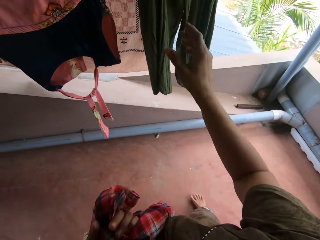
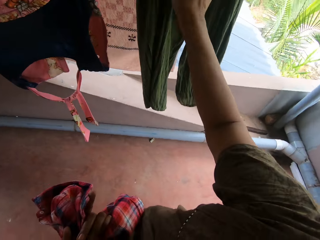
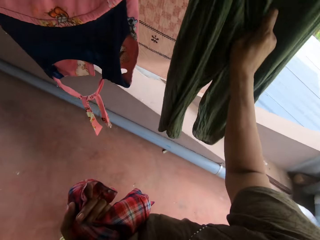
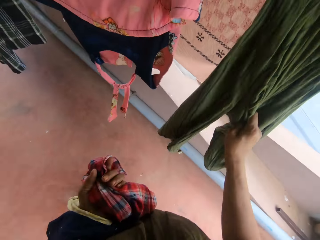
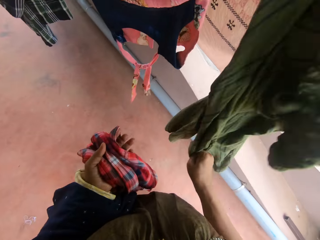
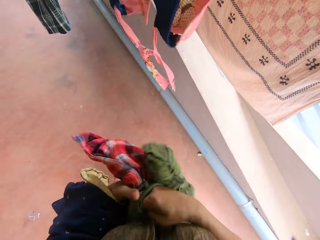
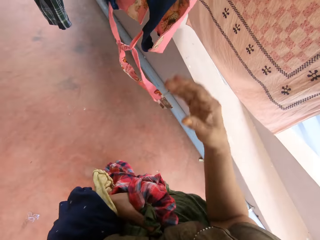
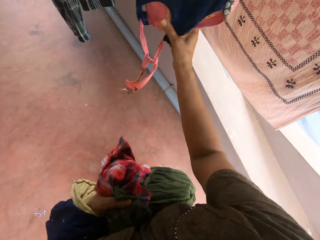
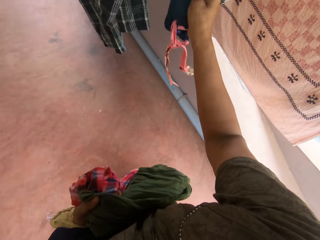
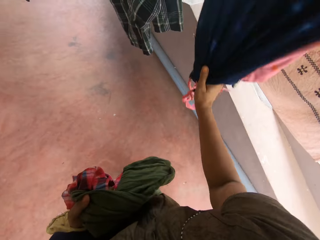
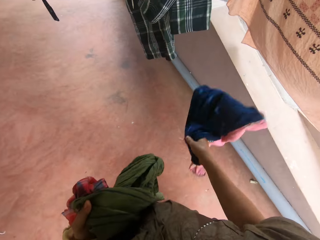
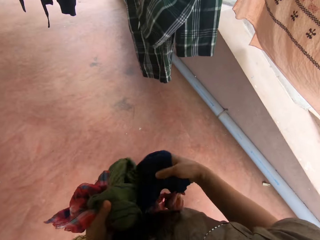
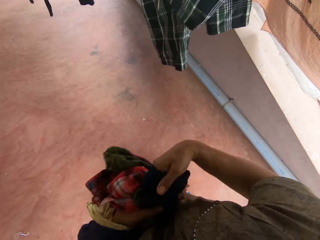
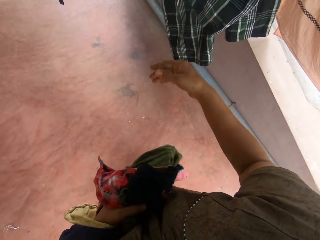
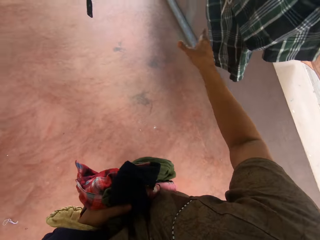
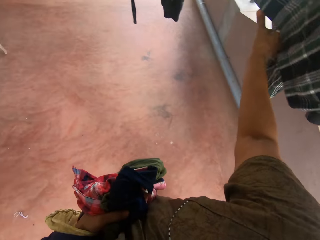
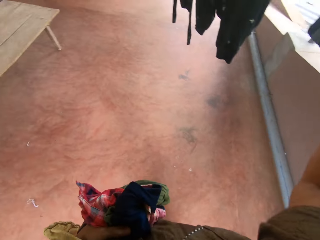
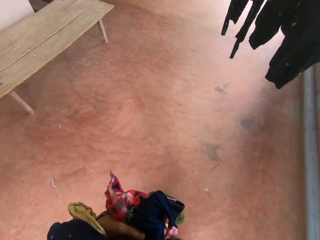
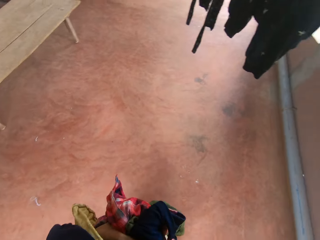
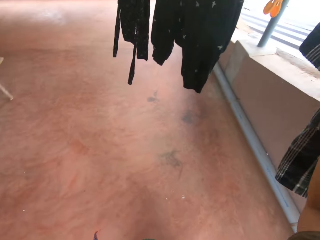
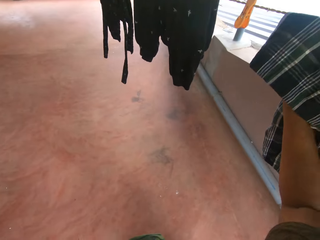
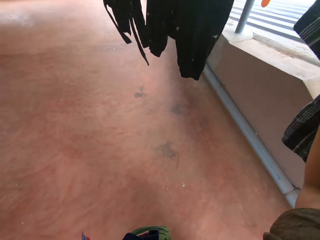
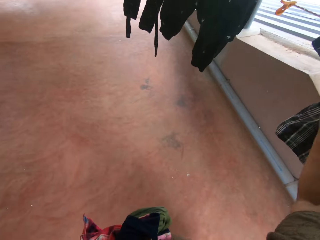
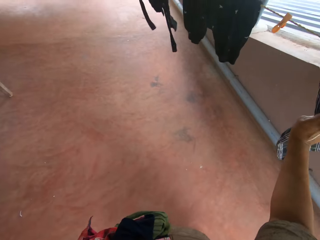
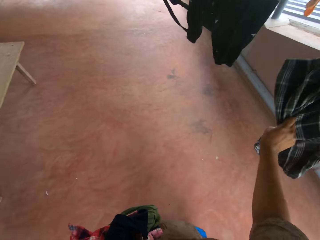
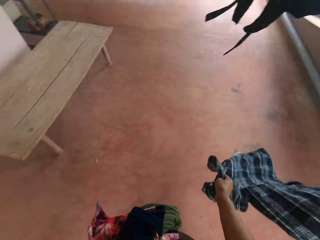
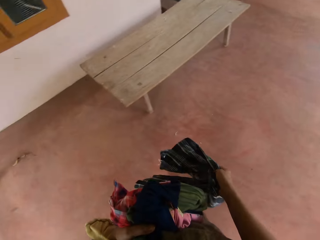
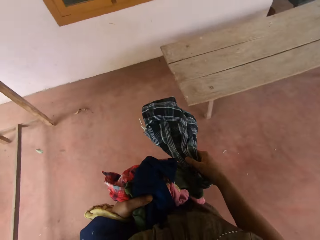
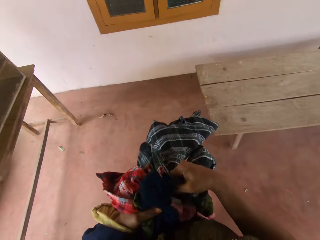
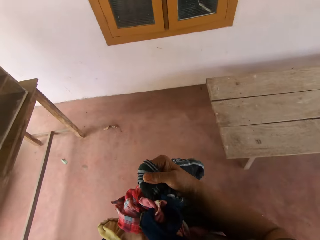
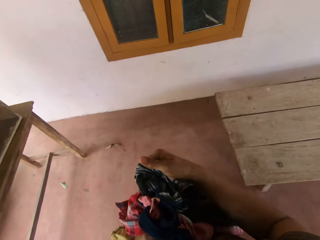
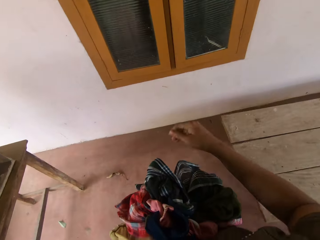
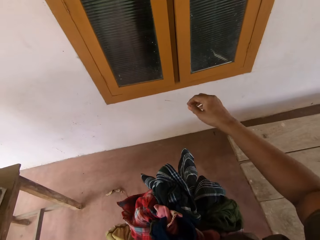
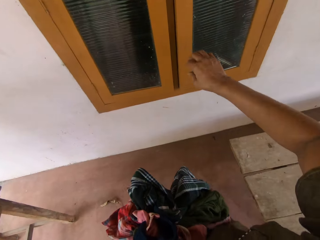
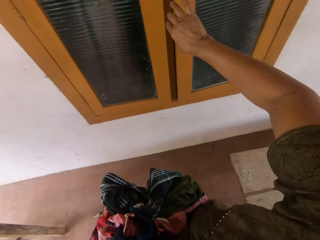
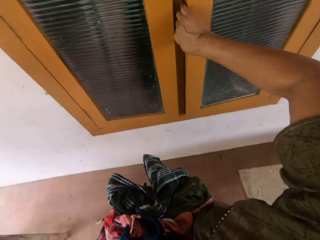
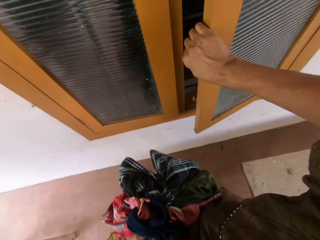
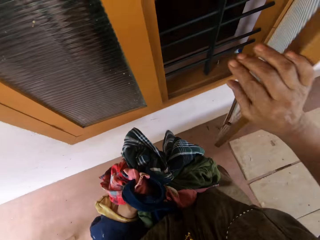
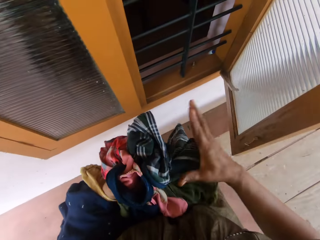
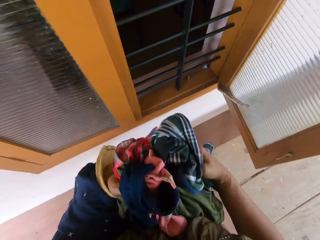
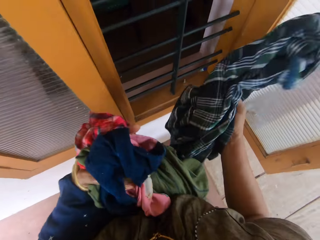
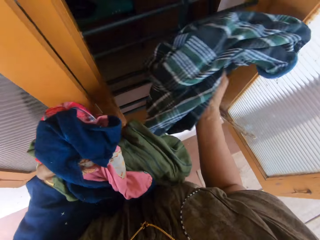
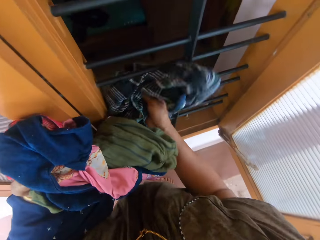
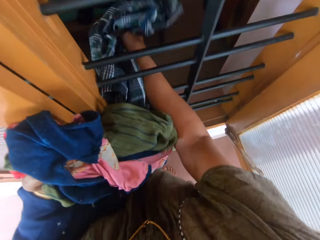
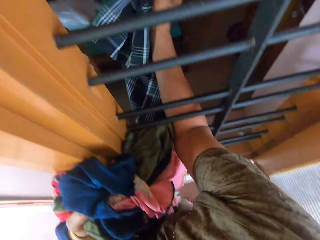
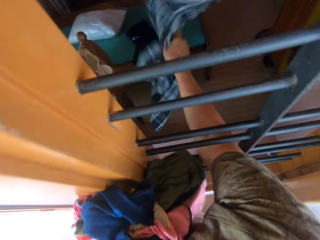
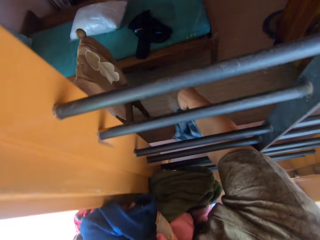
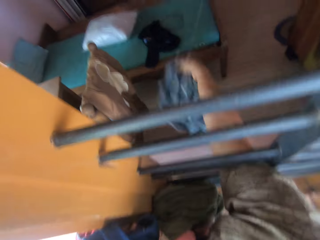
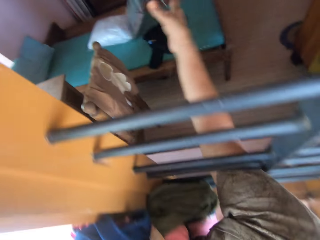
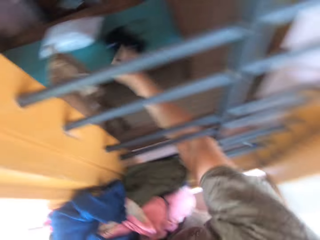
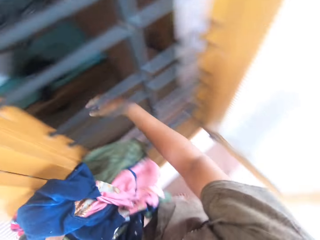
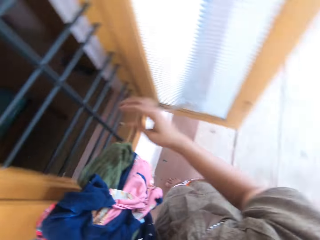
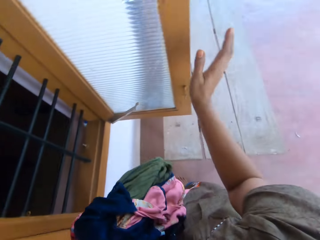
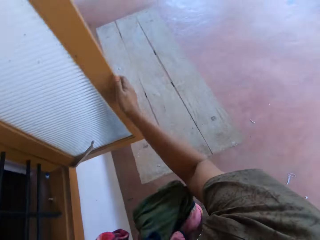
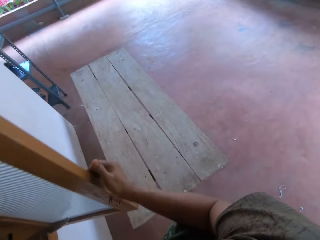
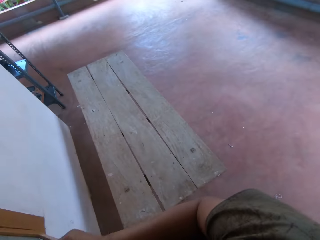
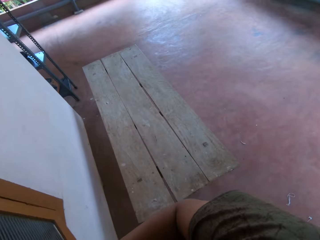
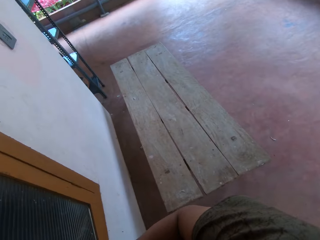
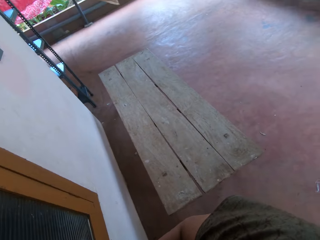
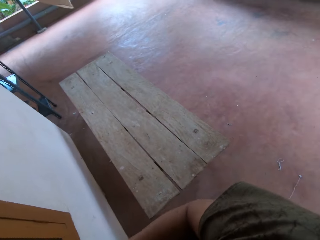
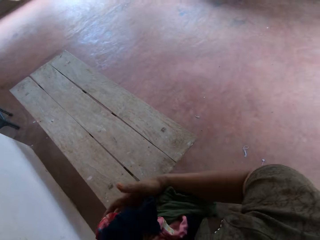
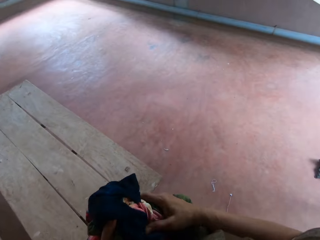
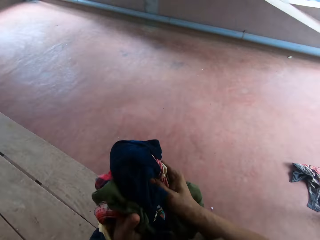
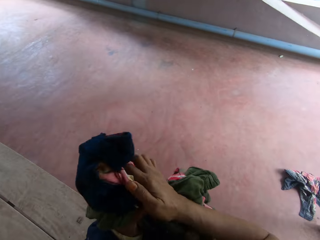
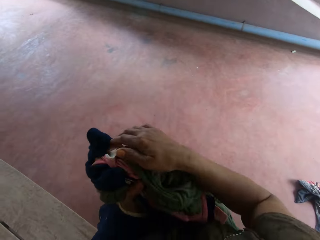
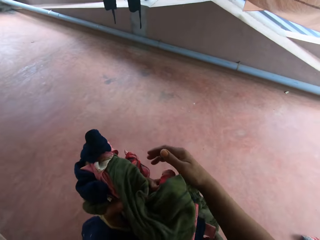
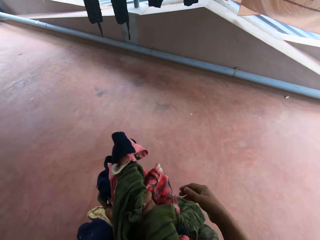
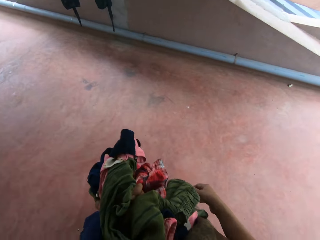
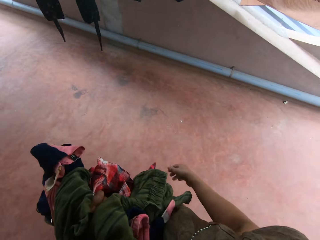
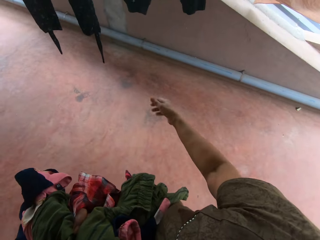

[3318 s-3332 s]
The camera wearer walks towards another washing line. She removes a dress from the washing line with her right hand. She transfers the dress to her left hand. She removes another dress from the washing line with her right hand. She transfers the dress to her left hand. She removes another dress from the washing line with her right hand. She walks towards the window. She transfers the dress to her left hand. She opens the window with her right hand. She picks up the dress with her right hand. She throws the dress on a bed in a room through the window. She closes the window. She walks around. She rubs her right palm on the dresses in her left hand.

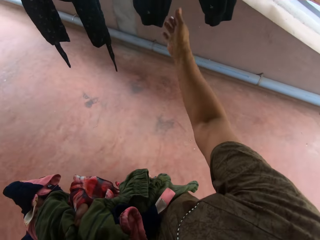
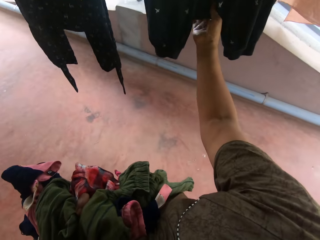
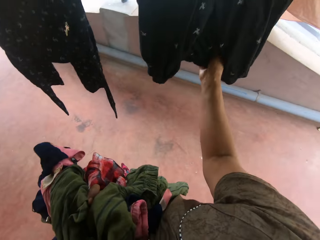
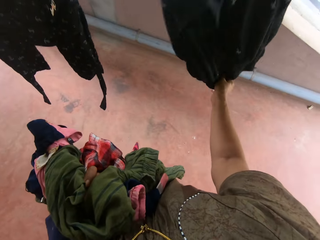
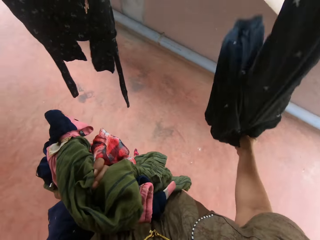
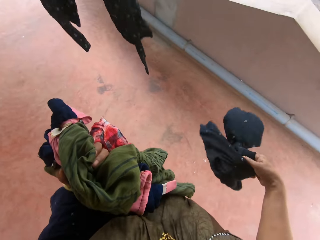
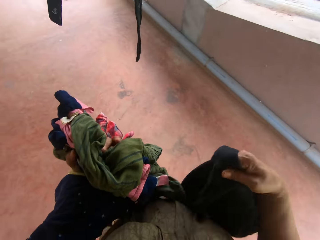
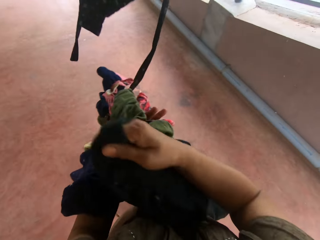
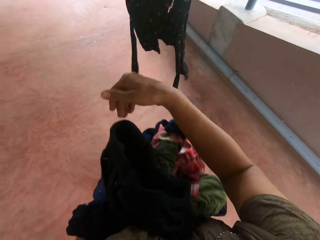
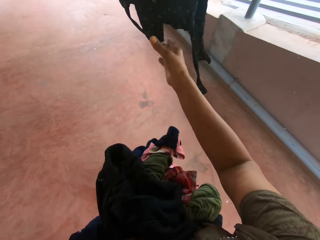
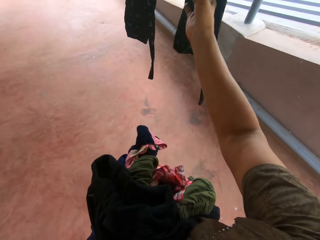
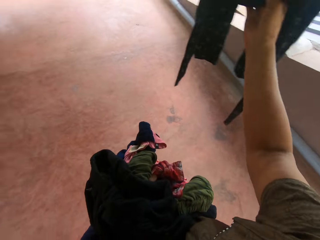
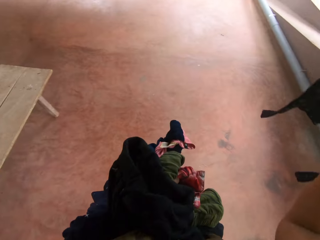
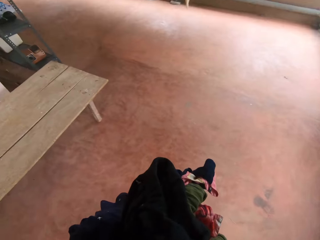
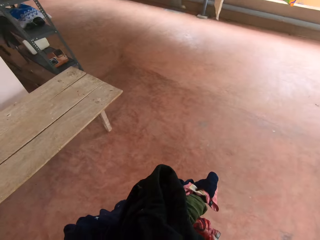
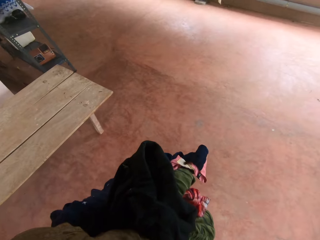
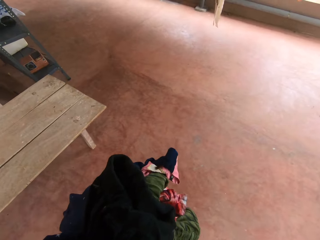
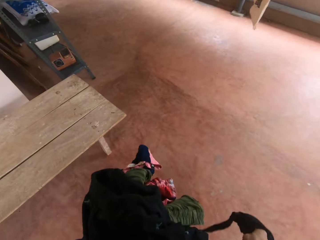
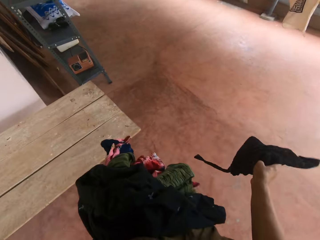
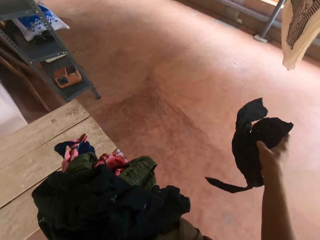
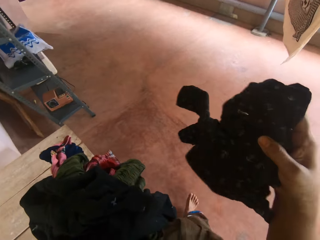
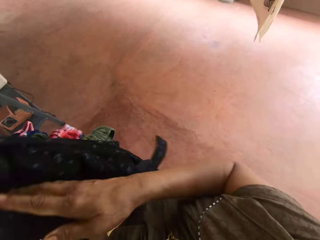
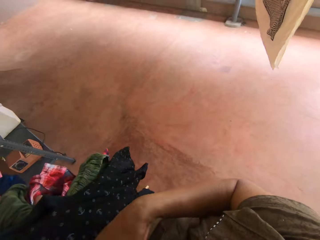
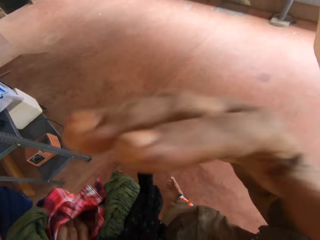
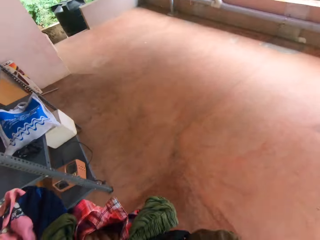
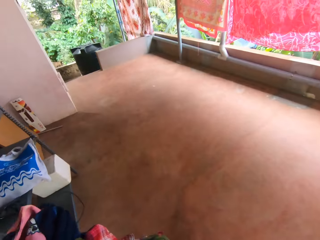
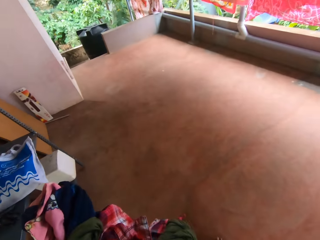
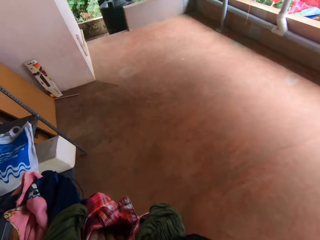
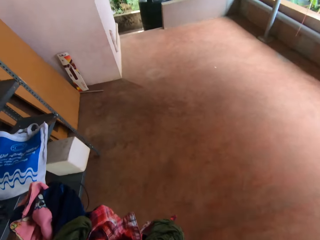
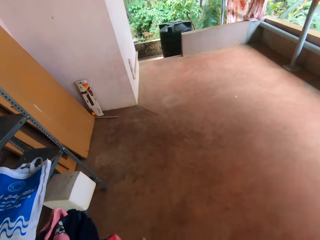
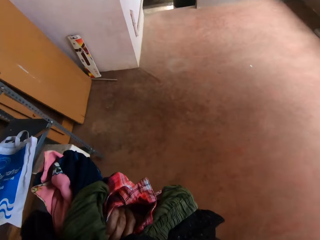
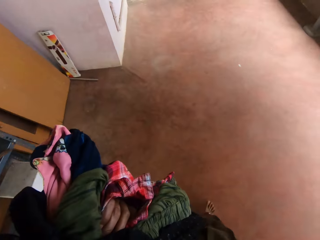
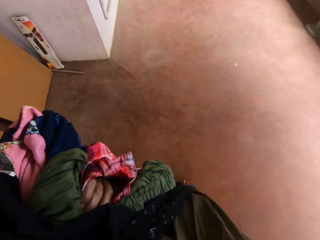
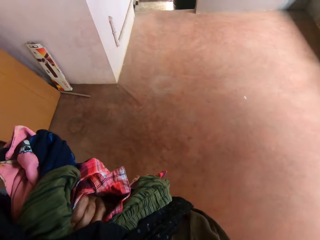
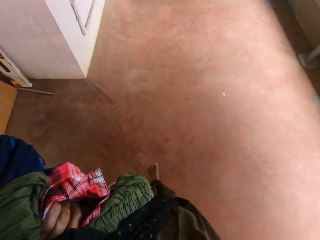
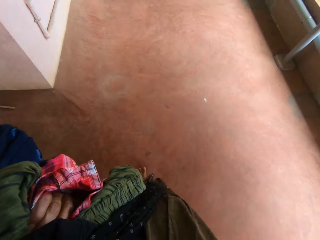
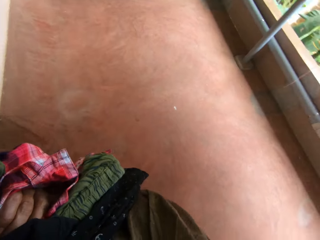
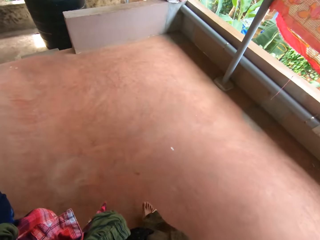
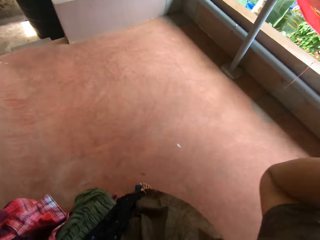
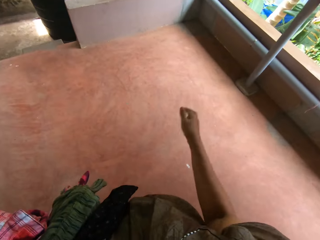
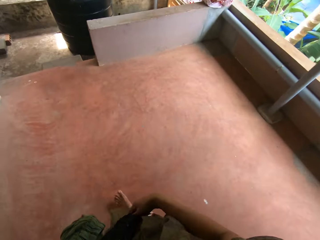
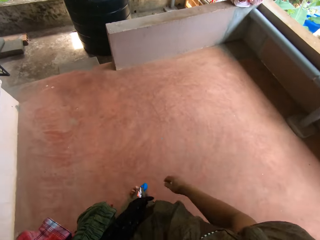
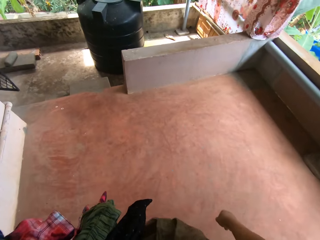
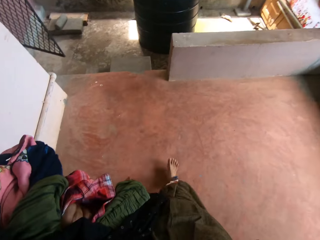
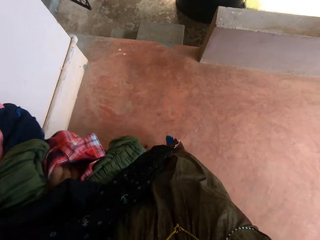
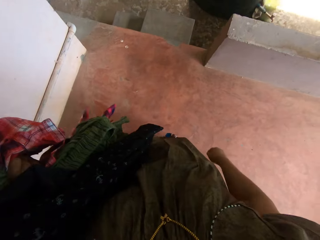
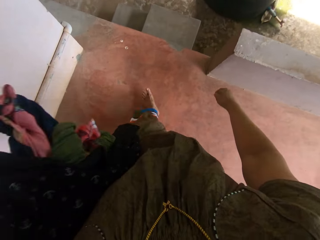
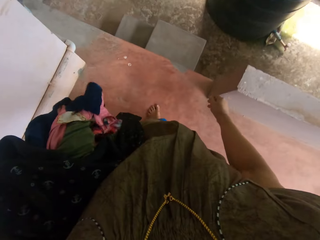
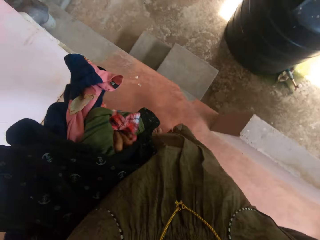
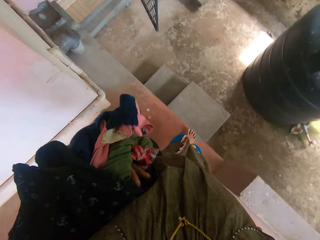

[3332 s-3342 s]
The camera wearer picks up another dress from the washing line. He transfers the dress to his left hand. He removes another dress from the washing line with his right hand. He walks around. He transfers the dress to his left hand. He touches the camera. He raises his right hand. He lowers his right hand.
